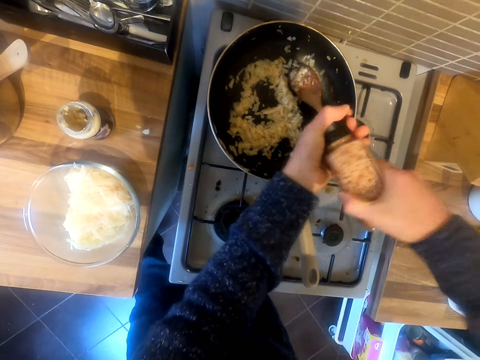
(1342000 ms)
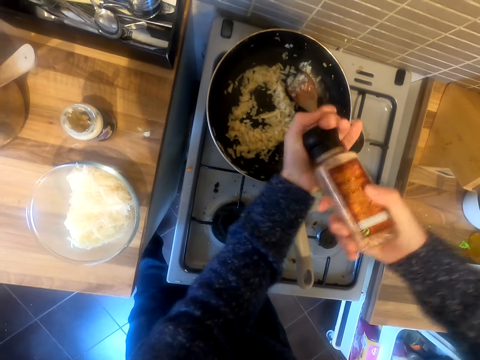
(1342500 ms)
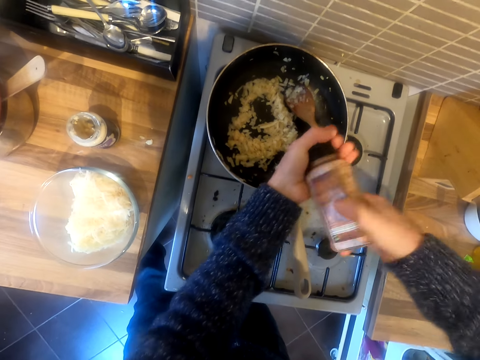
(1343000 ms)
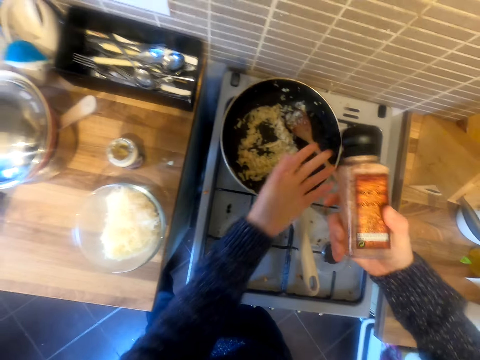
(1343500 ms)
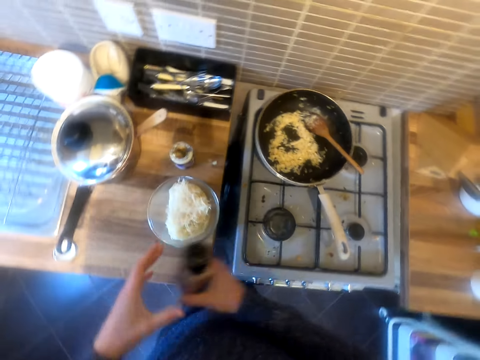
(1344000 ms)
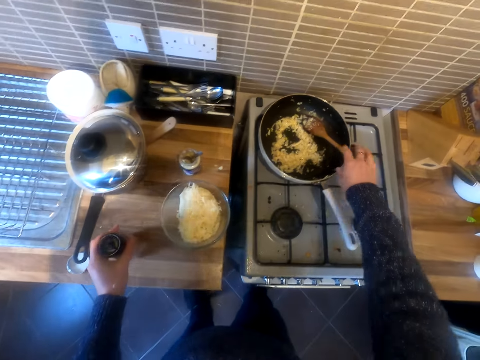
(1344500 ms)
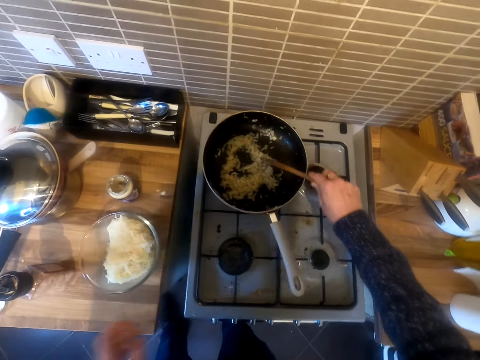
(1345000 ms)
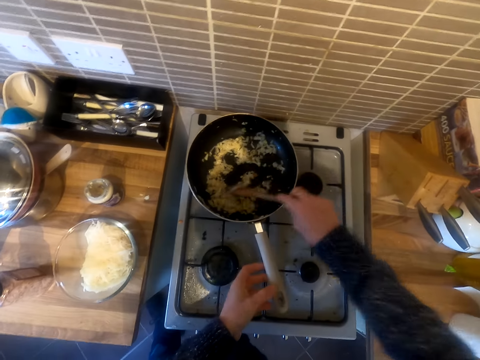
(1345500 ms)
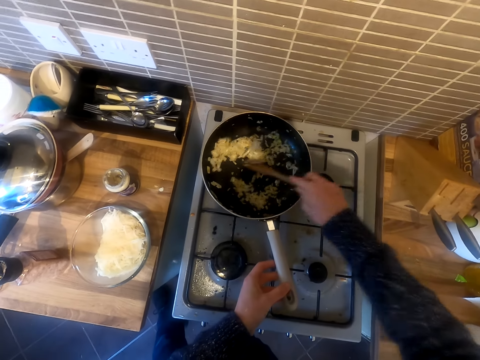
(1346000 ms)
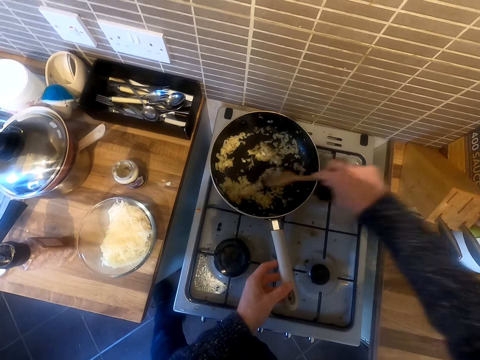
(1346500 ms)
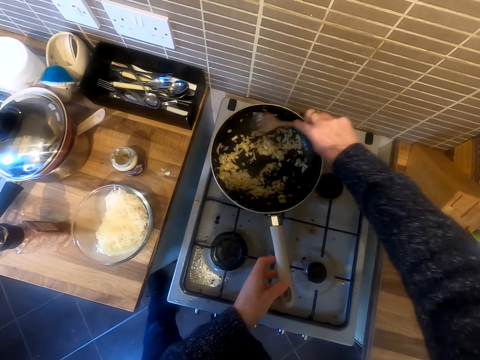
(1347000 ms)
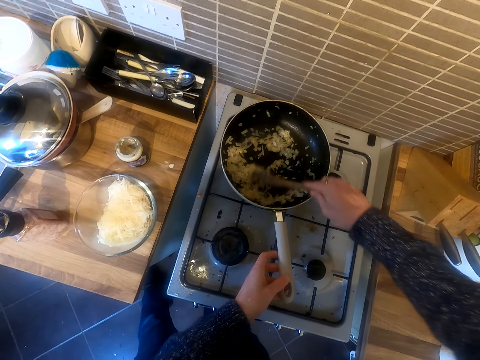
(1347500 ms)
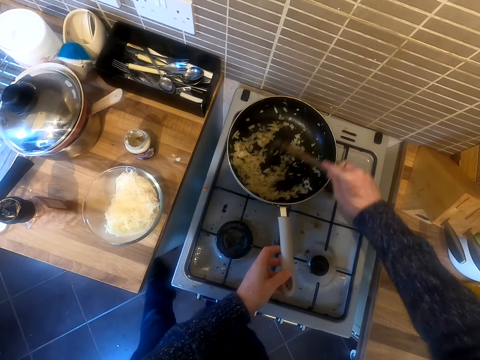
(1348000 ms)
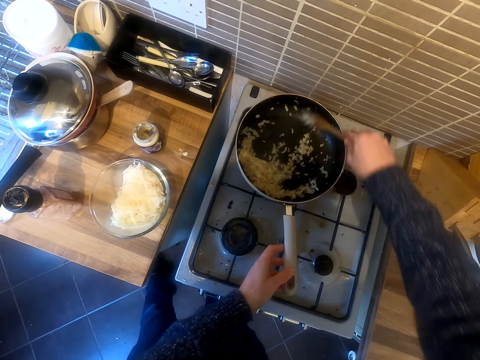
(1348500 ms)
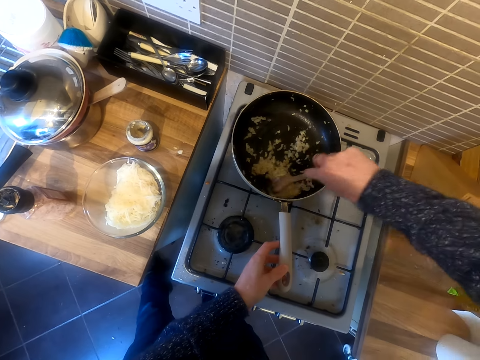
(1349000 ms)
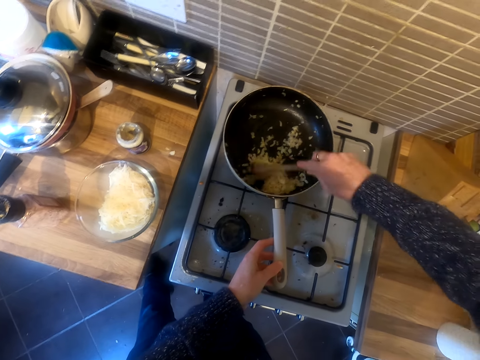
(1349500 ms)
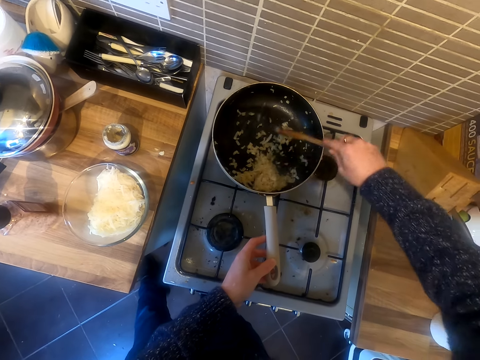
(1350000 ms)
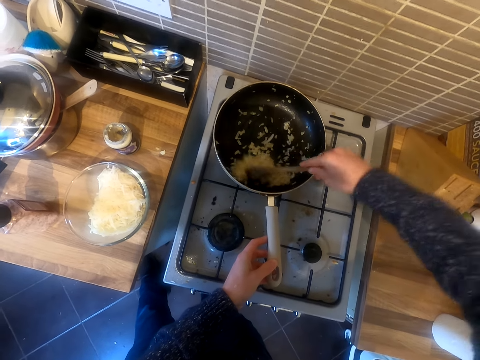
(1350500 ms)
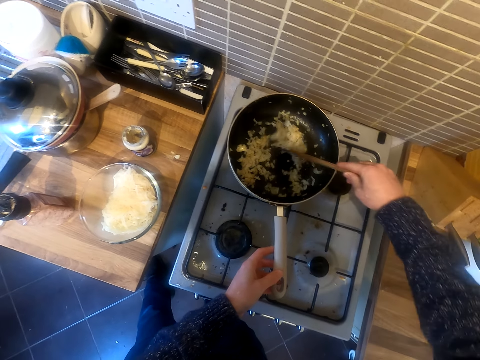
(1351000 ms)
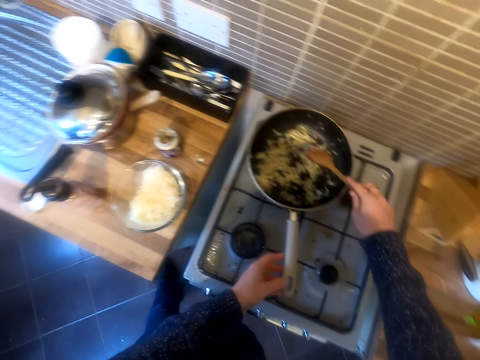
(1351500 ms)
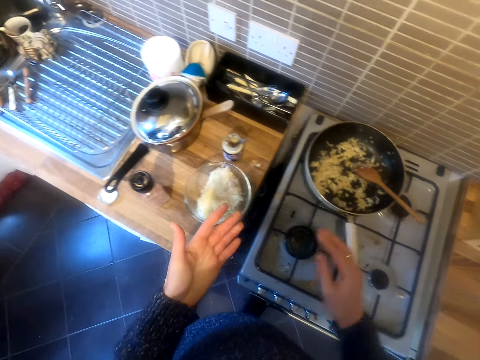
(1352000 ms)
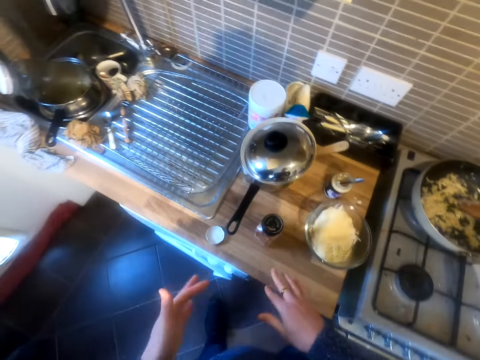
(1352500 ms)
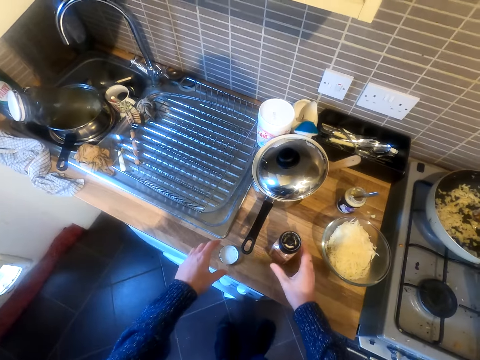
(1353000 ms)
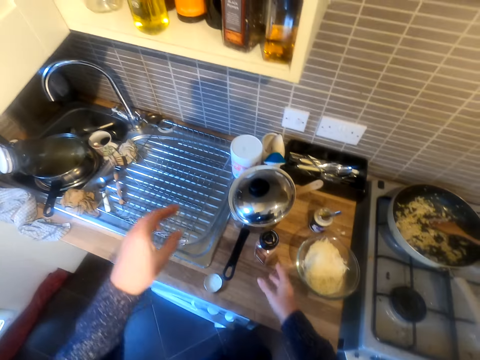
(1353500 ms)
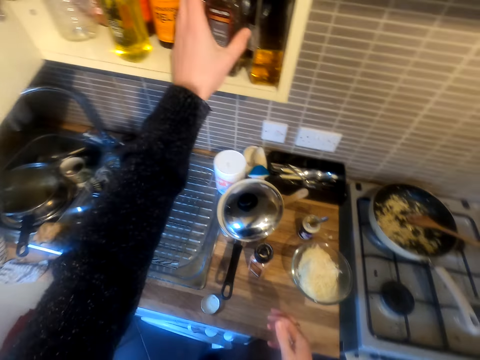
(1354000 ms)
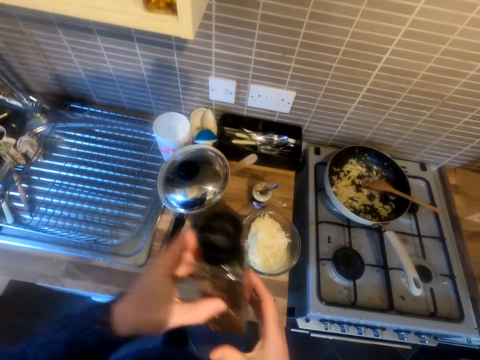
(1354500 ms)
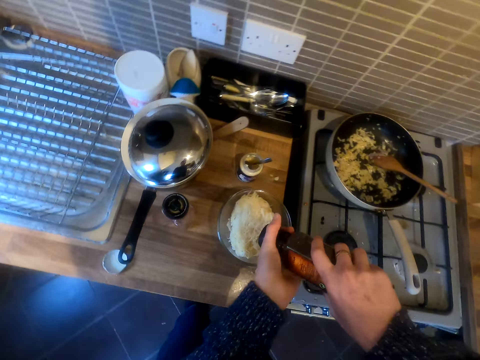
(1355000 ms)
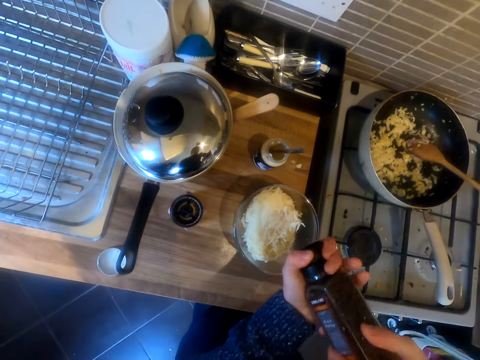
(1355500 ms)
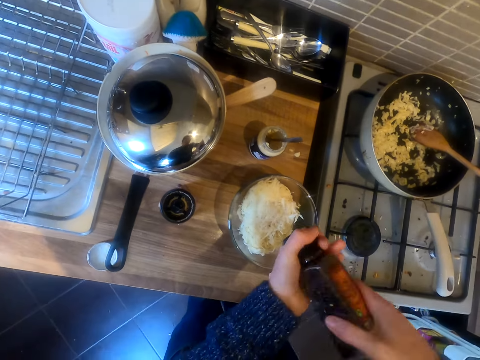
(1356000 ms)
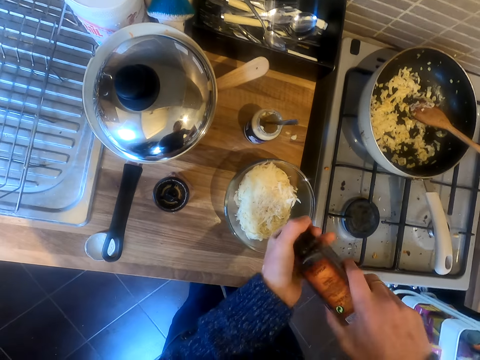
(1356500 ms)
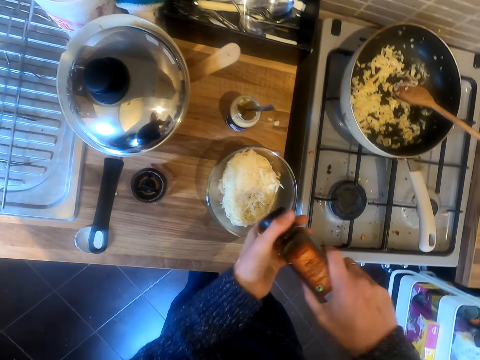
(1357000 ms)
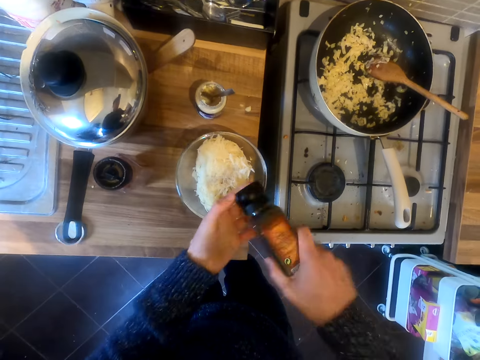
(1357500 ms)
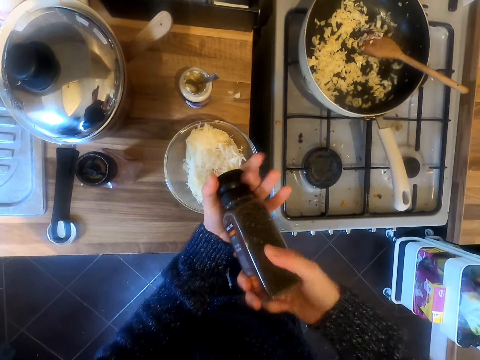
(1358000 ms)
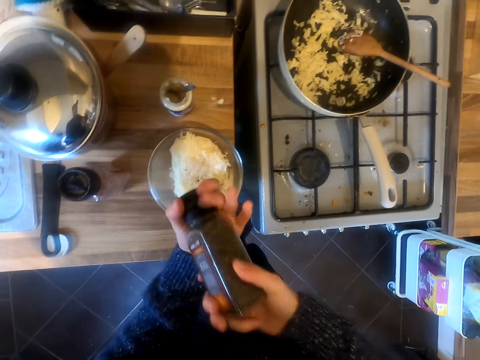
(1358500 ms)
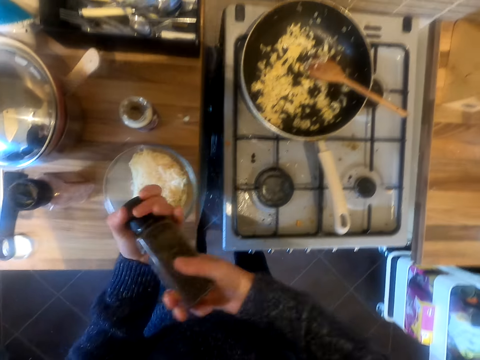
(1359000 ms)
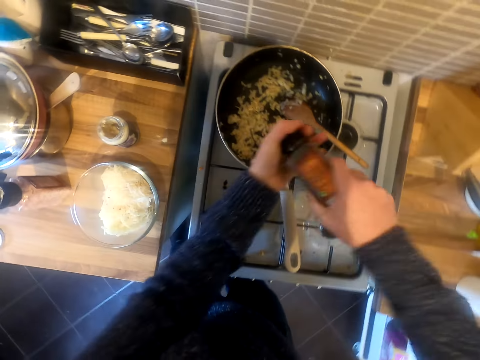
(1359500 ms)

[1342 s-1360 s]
The camera wearer puts the spice can down. They stir the food in the pan. They pick the spice from the drawer and put the spice in the food.

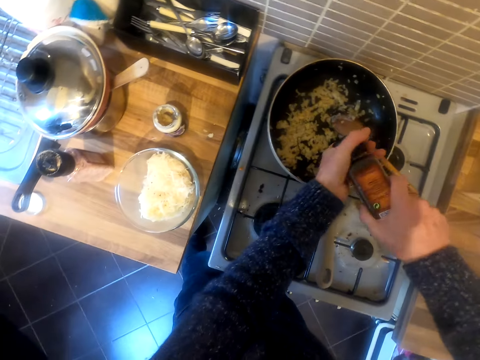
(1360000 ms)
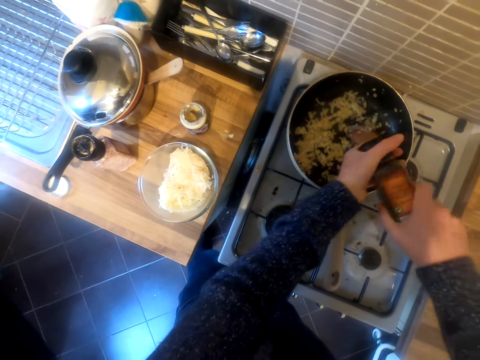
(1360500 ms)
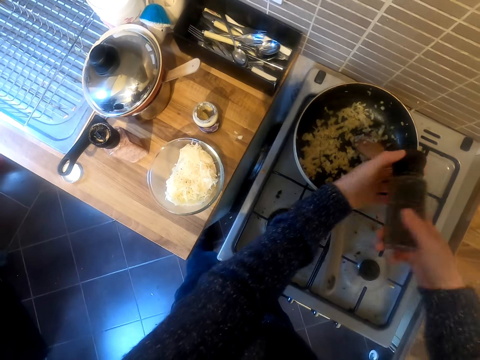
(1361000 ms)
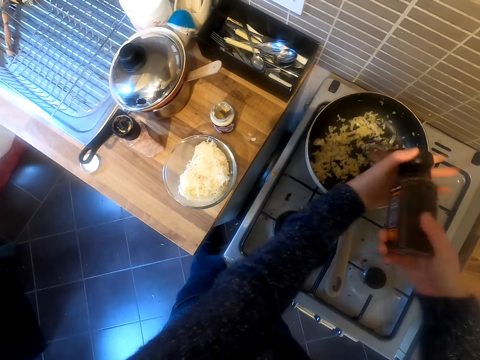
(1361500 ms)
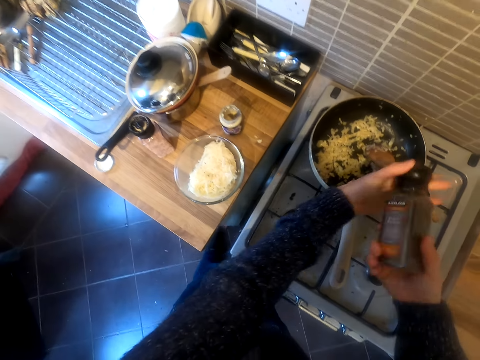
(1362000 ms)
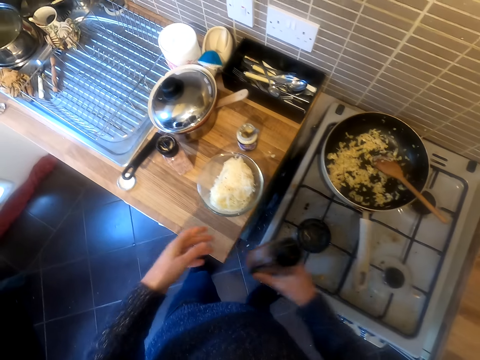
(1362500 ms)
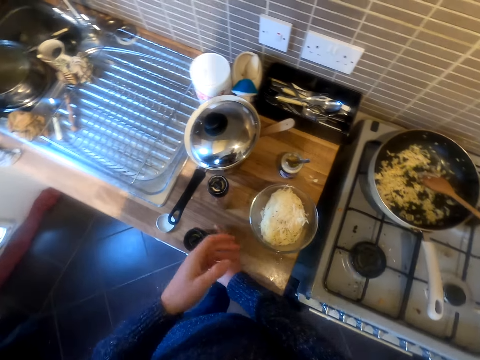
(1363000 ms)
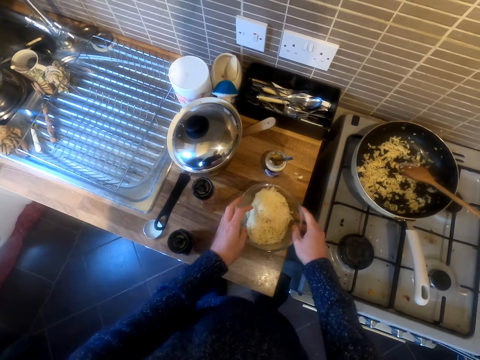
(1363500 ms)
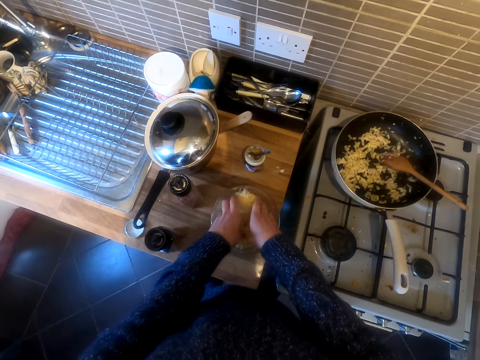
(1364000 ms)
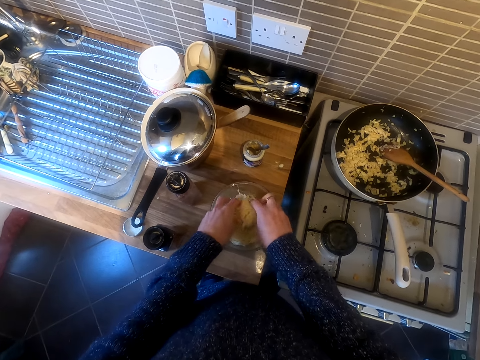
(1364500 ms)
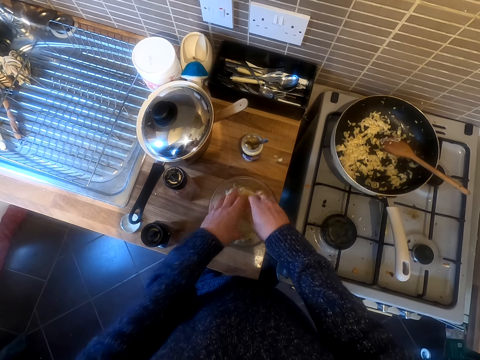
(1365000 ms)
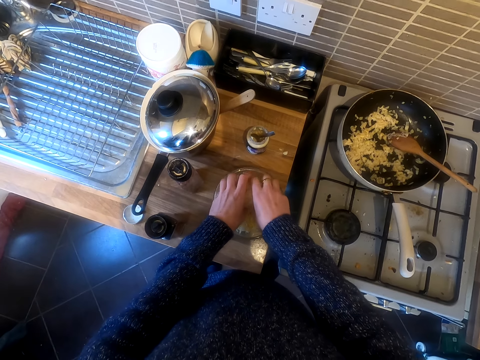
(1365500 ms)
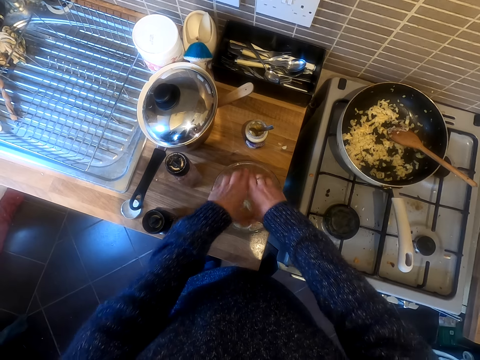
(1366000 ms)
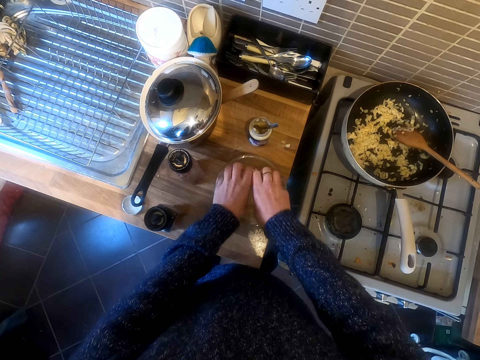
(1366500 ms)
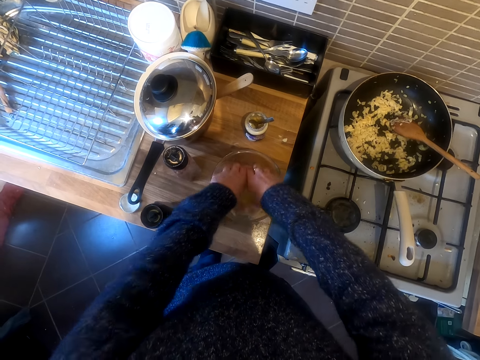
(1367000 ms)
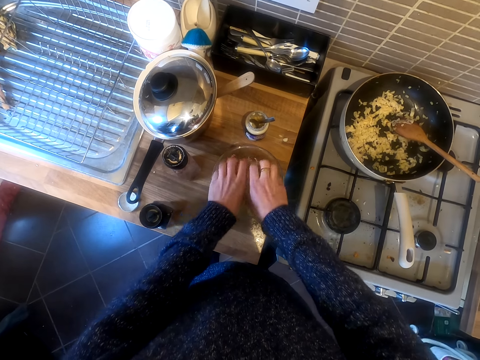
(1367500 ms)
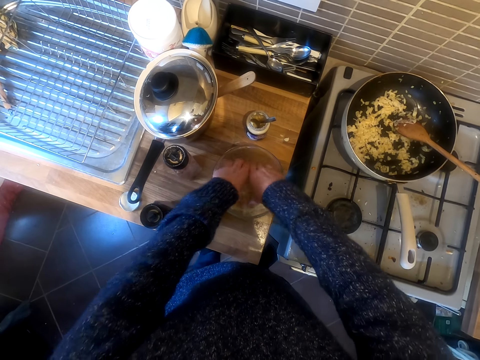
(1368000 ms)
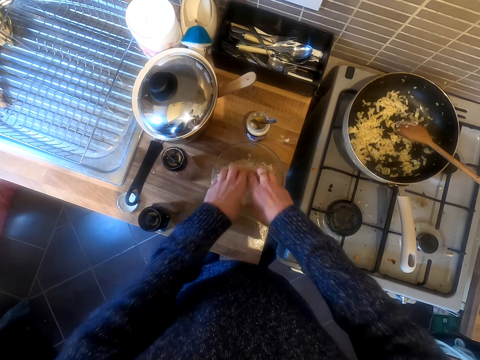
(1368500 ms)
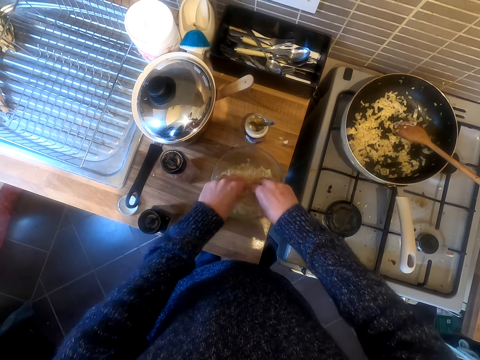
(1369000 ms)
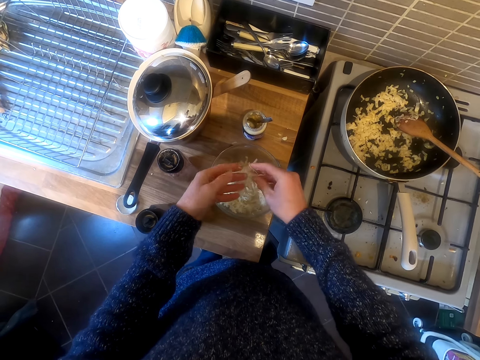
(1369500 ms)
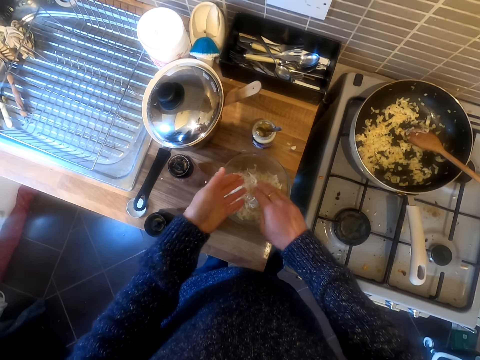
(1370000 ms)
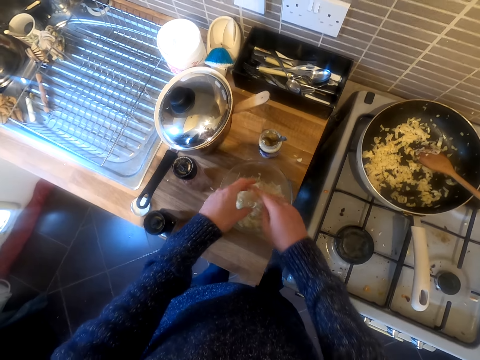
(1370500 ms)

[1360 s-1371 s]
The camera wearer puts the spice can down. She mixes the food in the bowl with her hands.
